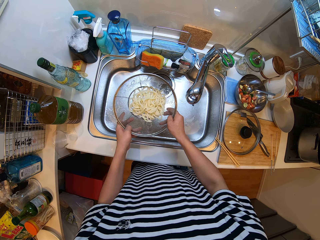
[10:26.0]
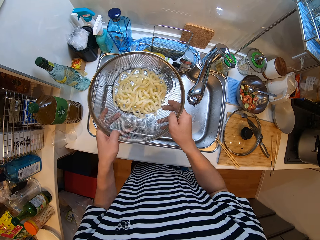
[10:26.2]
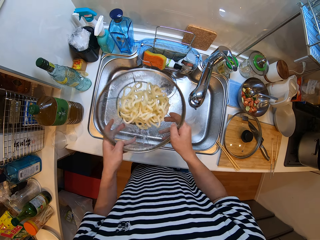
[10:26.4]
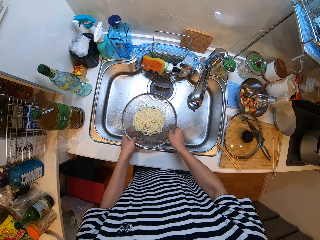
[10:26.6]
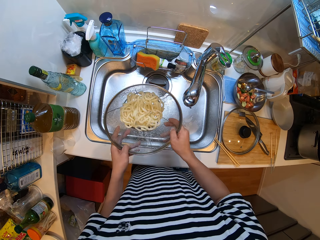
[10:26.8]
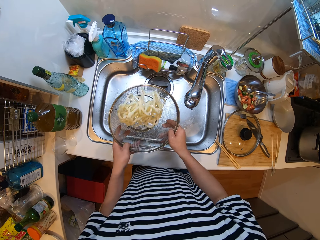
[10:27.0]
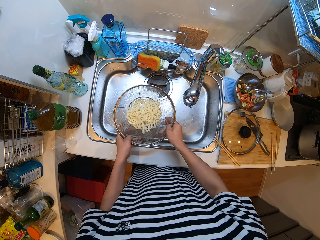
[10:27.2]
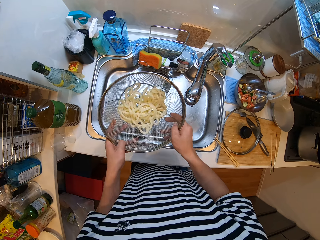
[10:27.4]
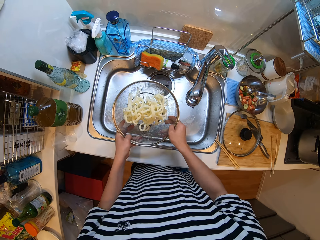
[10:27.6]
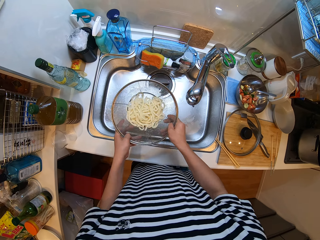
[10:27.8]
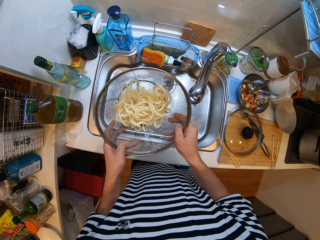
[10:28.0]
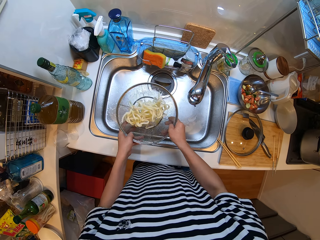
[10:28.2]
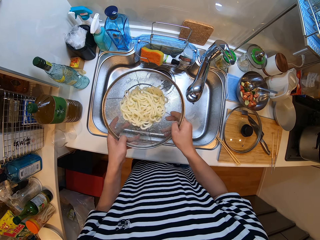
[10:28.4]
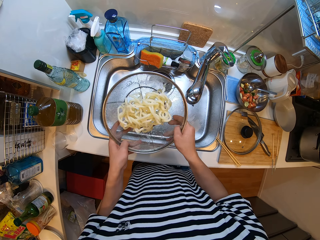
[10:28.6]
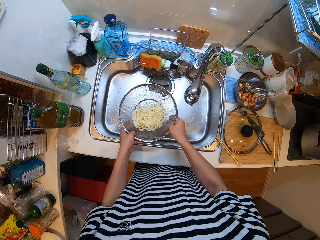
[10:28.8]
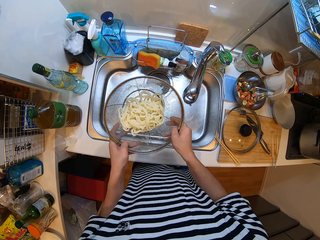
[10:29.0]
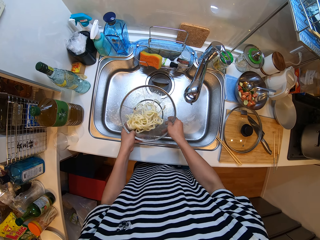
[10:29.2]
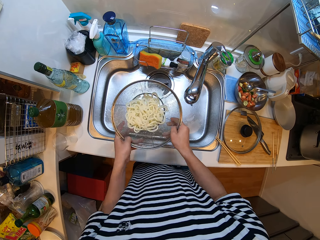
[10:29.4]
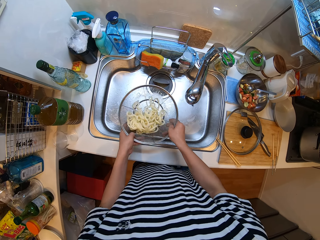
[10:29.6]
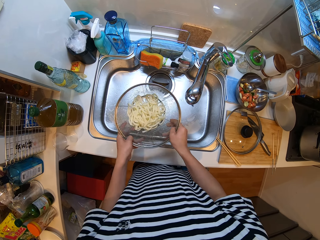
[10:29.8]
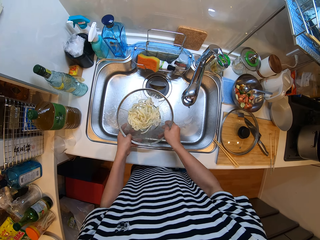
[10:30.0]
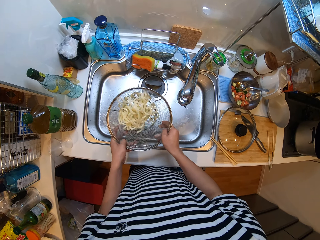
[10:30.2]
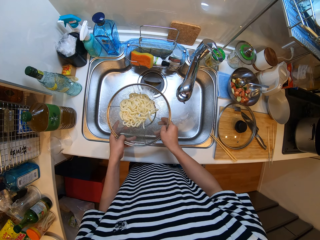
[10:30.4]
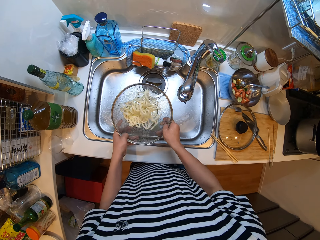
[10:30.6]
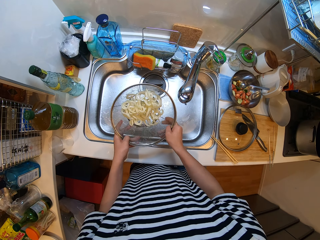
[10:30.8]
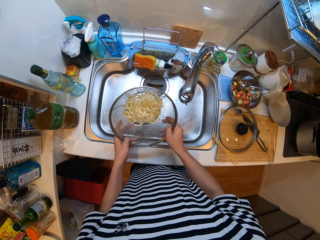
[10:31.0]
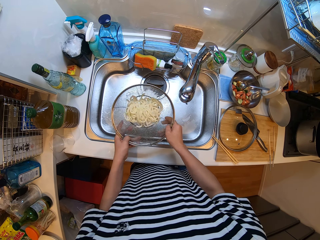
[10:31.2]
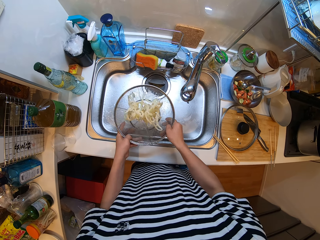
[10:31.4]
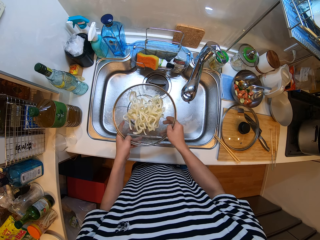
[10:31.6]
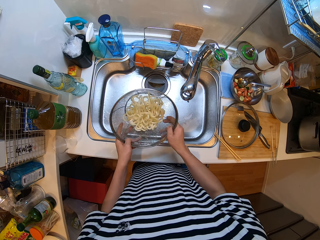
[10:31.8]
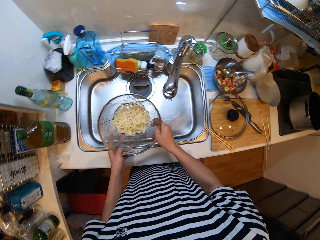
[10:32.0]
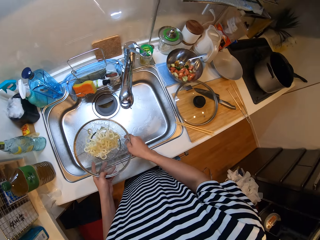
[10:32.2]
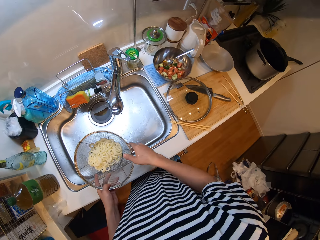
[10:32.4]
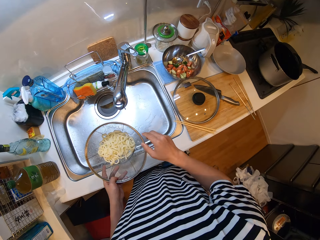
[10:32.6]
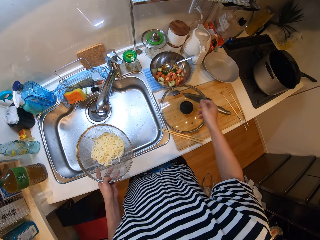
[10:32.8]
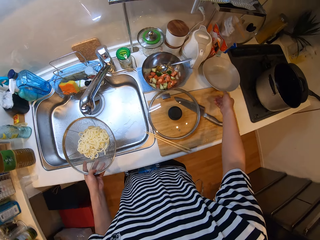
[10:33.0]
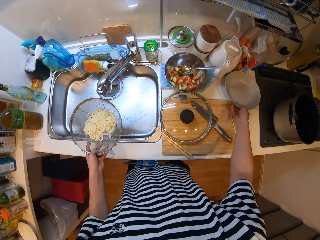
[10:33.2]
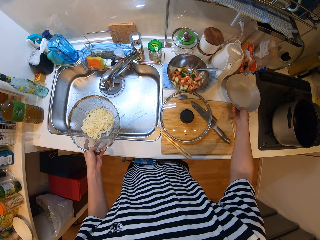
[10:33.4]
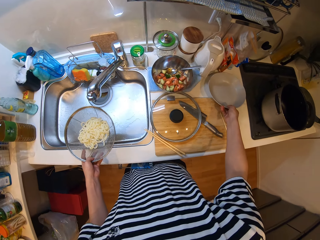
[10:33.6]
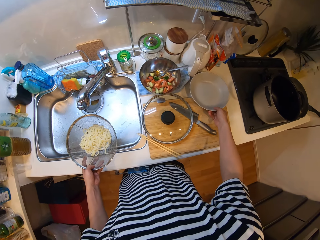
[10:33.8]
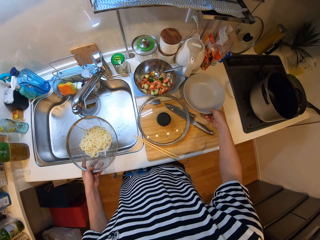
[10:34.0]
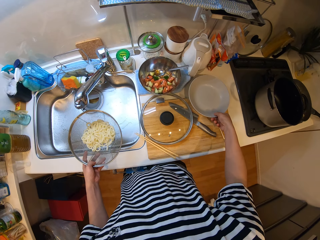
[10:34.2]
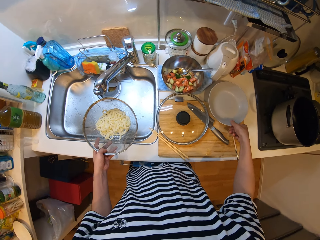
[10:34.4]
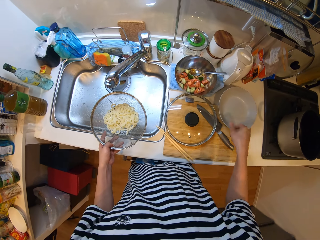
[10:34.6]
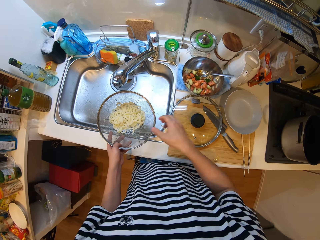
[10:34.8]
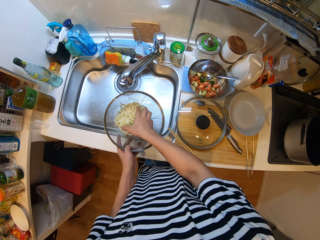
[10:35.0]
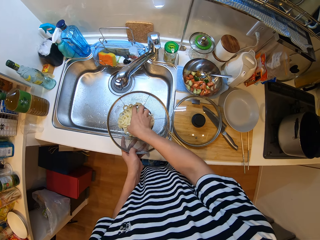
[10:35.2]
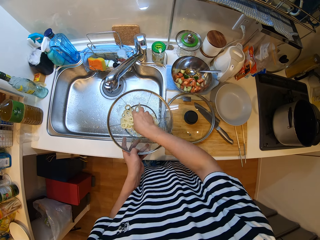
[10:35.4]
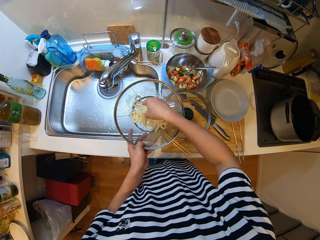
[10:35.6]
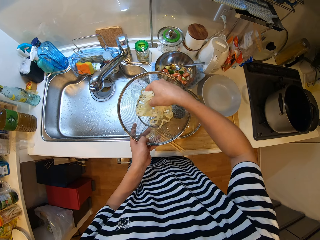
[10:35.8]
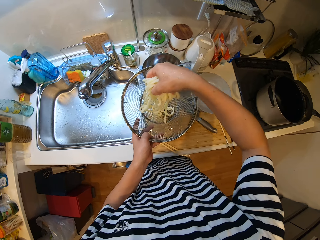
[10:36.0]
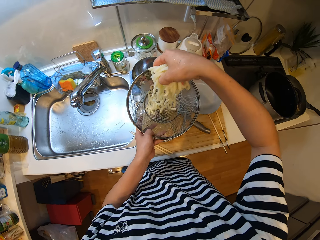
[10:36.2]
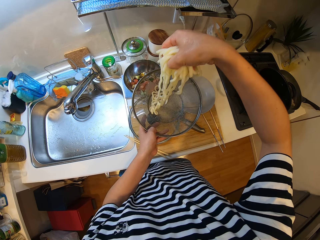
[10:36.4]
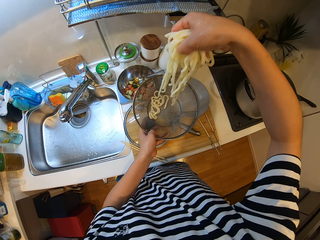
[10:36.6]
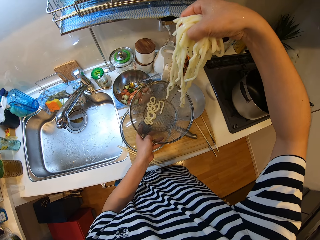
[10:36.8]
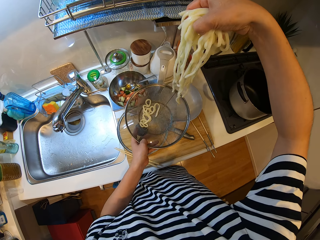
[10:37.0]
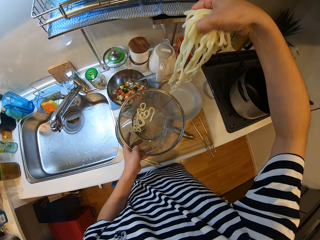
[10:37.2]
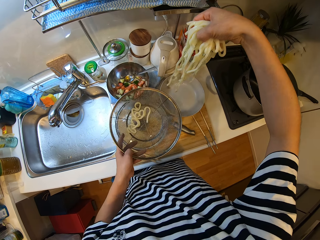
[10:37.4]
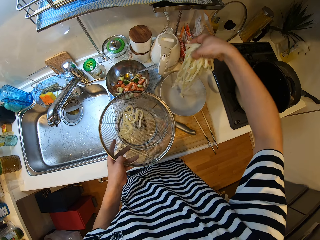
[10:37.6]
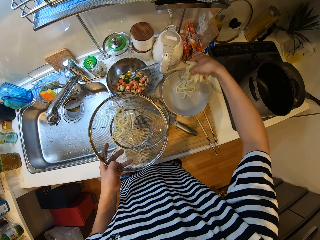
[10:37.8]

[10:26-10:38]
The camera wearer moves the plate to the chopping board a bit. They remove the pasta from the strainer. They serve the noodle into the plate.

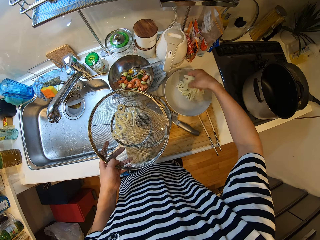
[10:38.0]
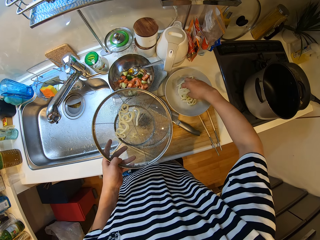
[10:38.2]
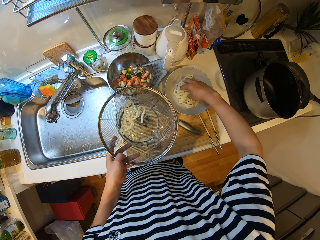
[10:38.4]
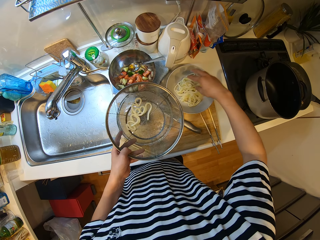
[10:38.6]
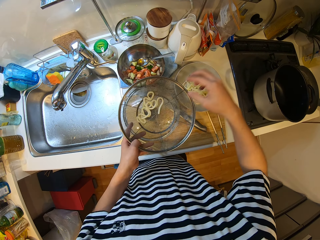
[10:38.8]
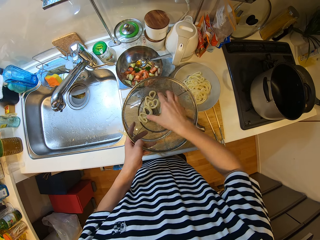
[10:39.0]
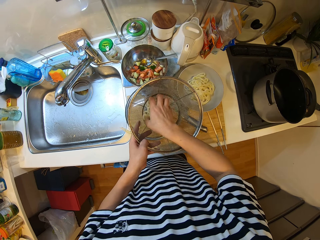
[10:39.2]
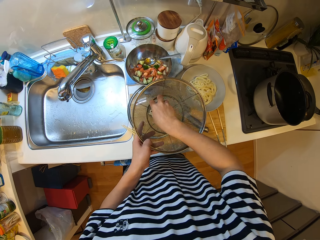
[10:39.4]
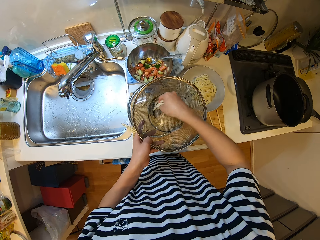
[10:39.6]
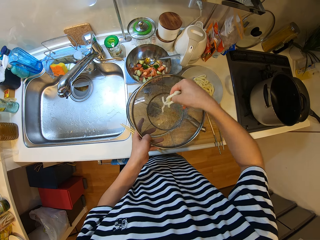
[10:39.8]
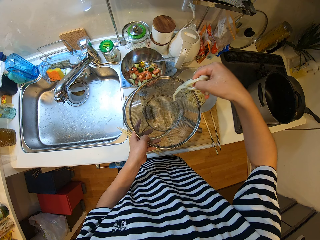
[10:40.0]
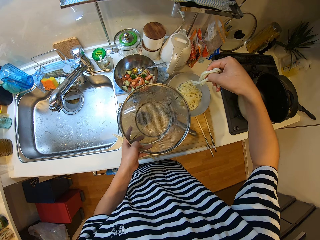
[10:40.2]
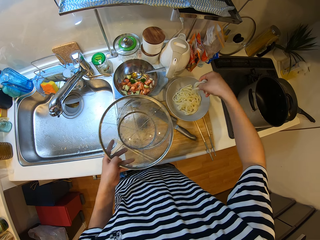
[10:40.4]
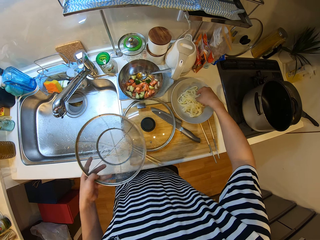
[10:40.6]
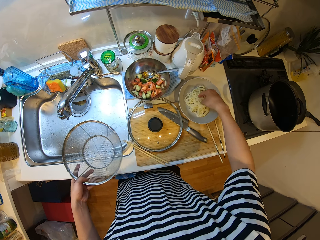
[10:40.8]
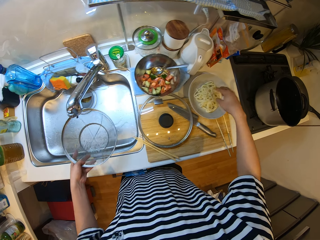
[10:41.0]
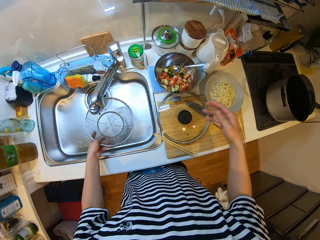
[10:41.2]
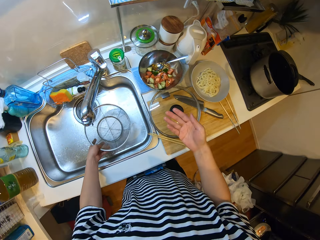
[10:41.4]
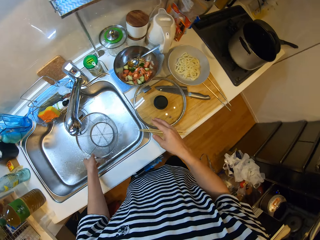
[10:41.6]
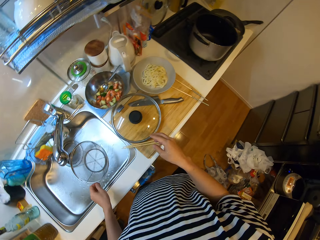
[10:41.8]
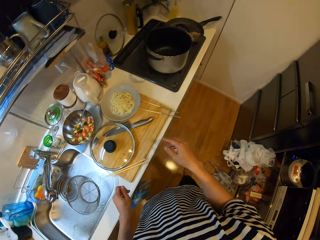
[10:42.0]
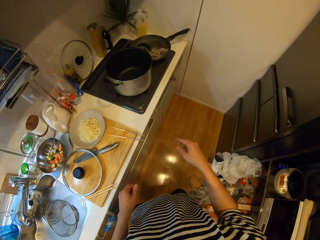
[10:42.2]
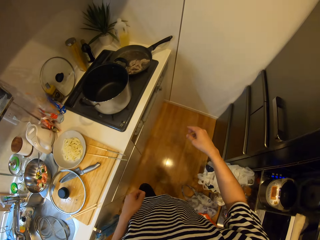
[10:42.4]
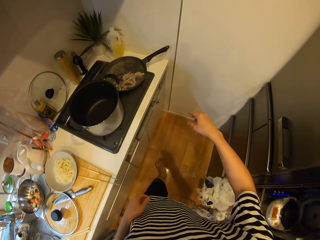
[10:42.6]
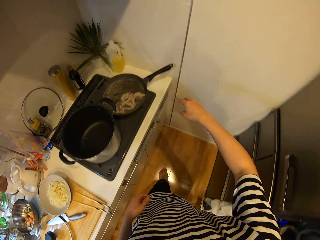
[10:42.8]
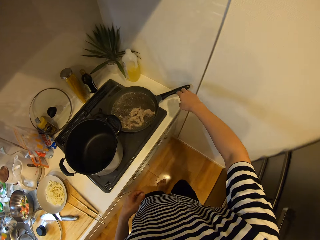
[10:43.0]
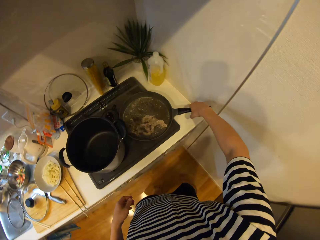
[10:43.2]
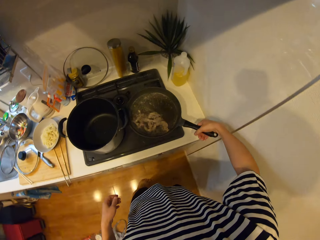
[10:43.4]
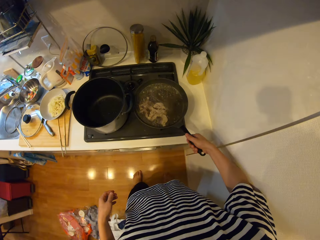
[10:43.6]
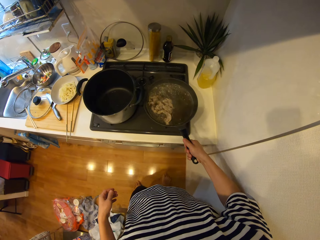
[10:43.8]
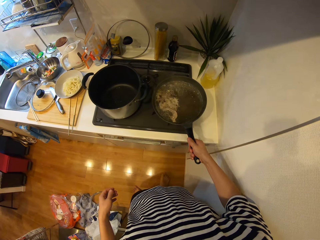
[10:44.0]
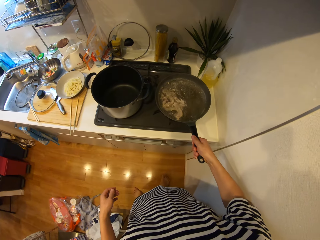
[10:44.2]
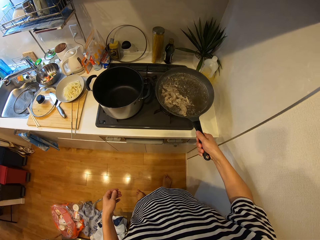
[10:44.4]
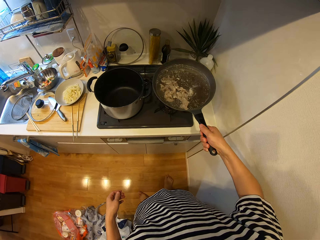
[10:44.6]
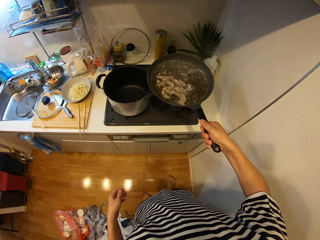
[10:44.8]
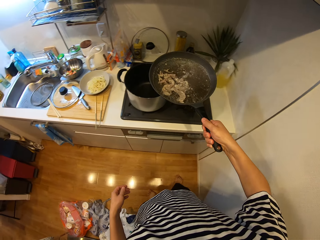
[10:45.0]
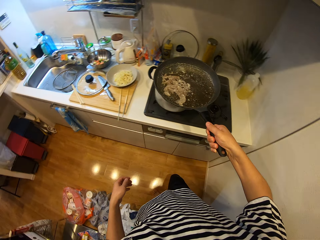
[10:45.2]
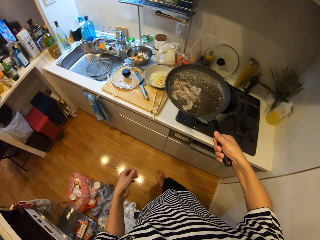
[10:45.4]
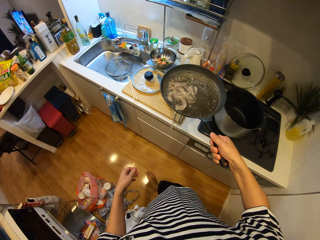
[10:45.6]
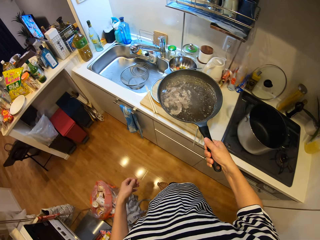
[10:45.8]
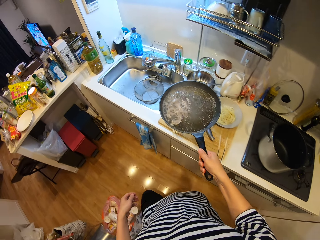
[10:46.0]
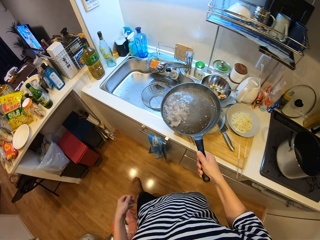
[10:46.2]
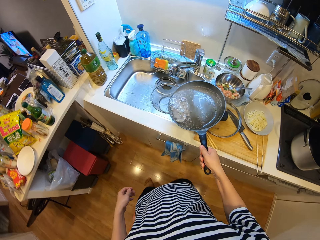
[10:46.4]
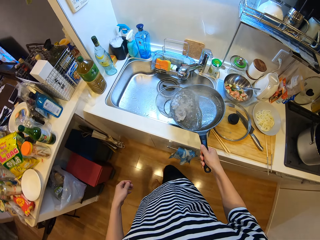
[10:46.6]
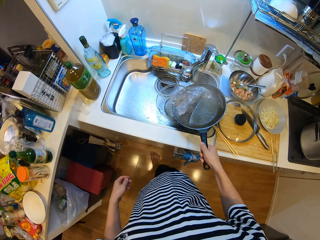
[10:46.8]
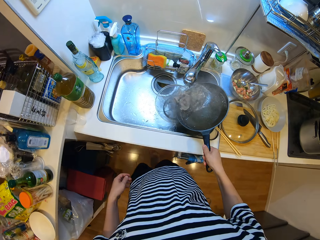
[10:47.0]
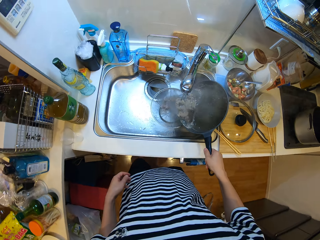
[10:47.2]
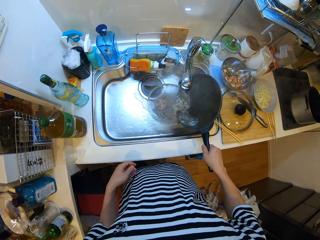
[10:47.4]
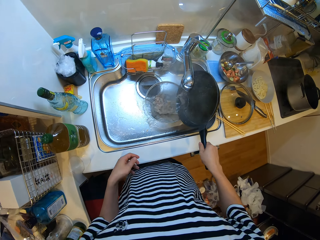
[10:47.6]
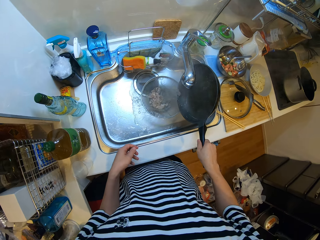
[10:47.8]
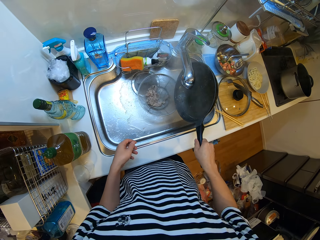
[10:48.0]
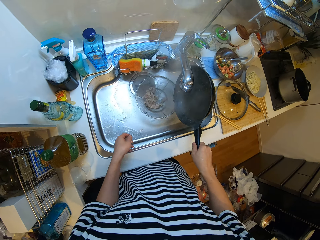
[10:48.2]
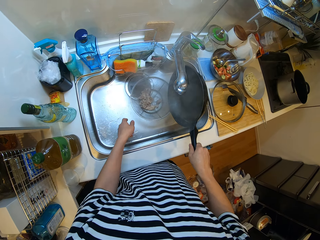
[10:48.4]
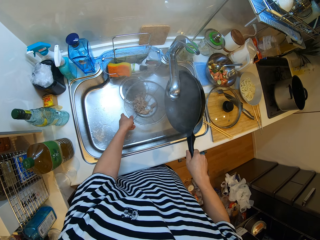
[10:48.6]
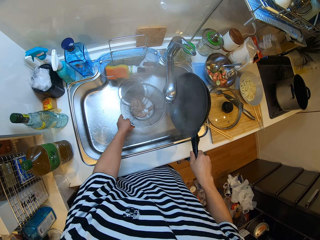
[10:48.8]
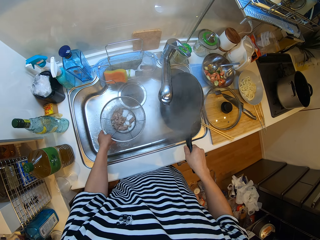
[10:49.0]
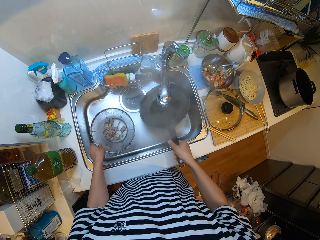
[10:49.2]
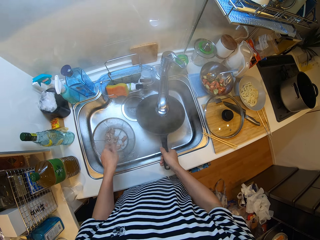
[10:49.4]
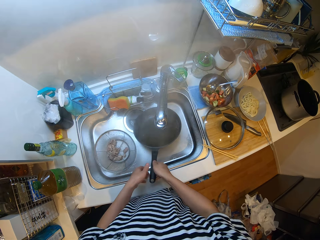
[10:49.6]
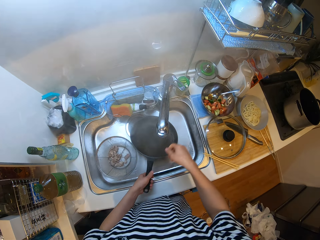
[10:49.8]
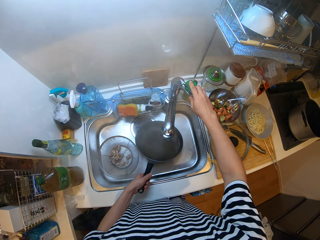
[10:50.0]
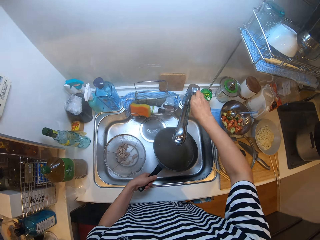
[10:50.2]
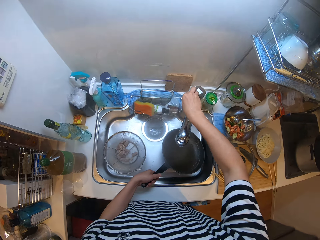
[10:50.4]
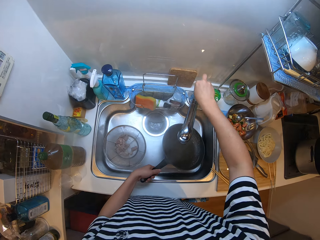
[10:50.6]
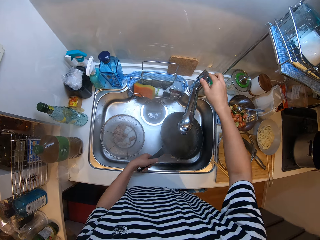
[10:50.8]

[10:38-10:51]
The camera wearer removes the pasta from the strainer. They put the pasta on the plate. They place the sieve into the sink. They walk towards the pan. They take the frying pan from the cooker. They carry the pan to the sink. They drain the meat in the sieve. They move the sieve sideways in the sink. They place the frying pan into the sink. They open the tap.
